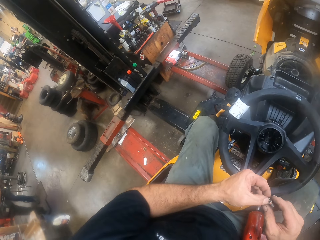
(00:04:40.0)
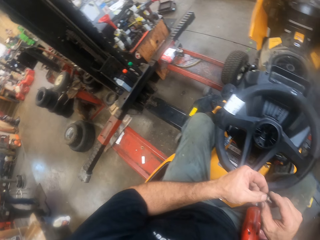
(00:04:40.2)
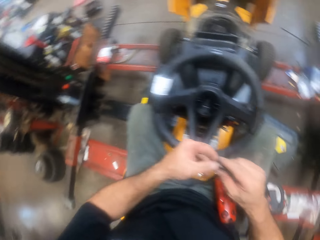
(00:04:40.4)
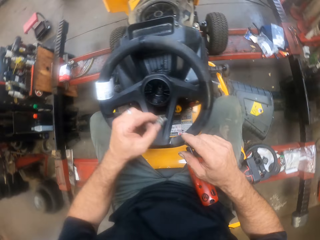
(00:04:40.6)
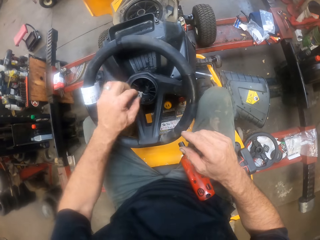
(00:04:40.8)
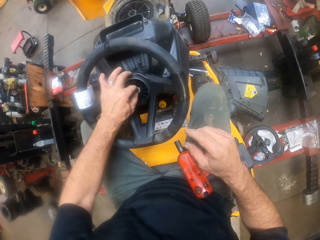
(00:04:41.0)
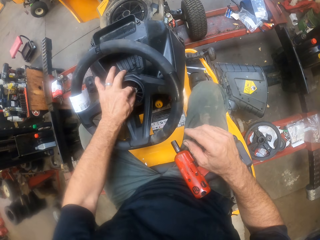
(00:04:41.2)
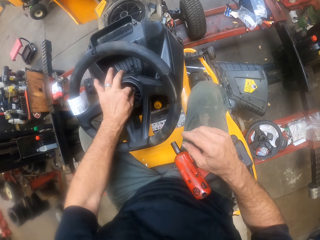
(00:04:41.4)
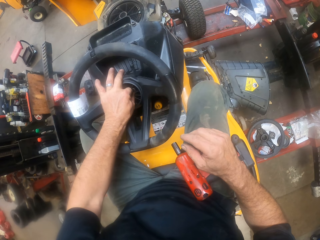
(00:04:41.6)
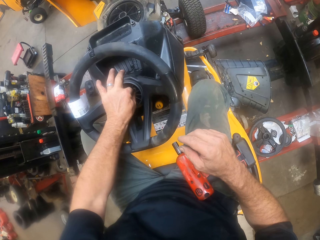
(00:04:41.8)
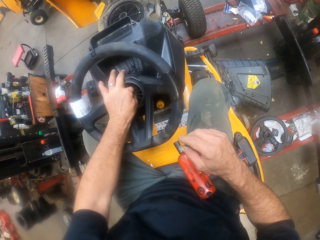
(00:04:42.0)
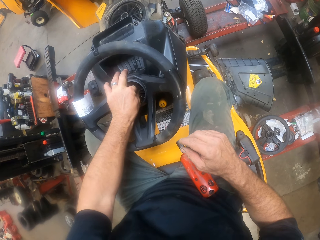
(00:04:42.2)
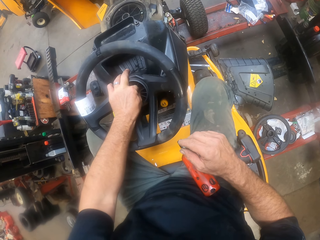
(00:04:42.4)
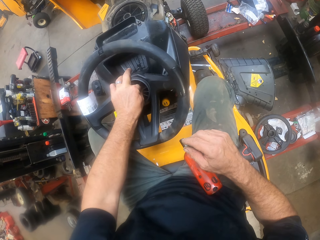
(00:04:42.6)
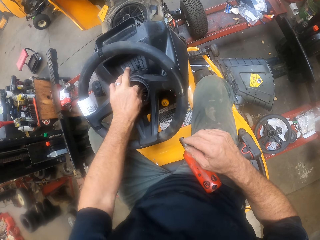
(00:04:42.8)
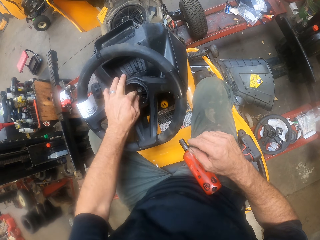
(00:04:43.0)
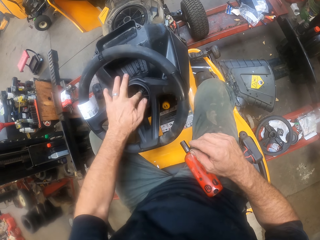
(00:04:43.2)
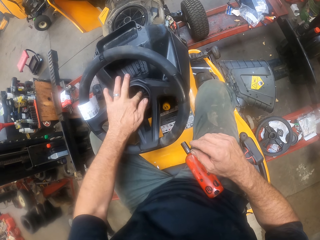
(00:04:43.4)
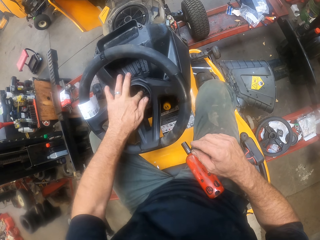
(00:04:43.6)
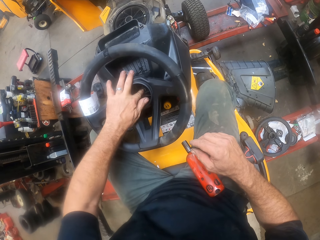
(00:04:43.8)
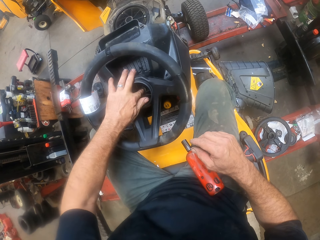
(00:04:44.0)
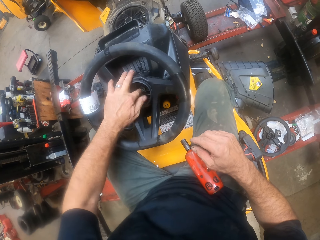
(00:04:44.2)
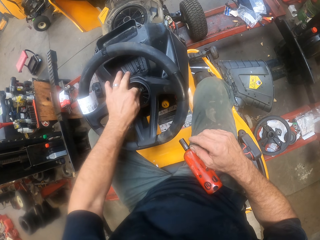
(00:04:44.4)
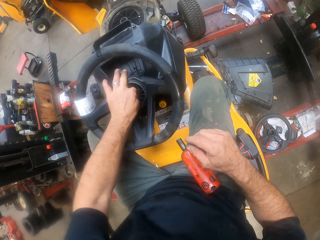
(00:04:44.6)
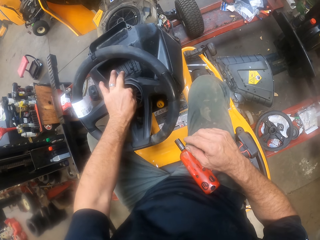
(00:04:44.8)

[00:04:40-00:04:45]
The camera wearer puts the screw in the steering. They fix the bolt on the steering wheel.

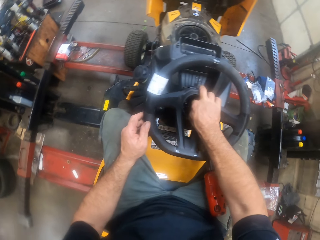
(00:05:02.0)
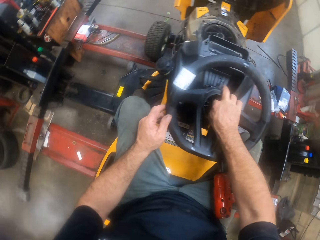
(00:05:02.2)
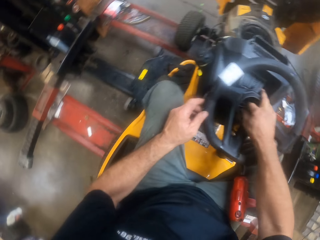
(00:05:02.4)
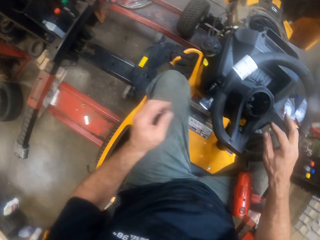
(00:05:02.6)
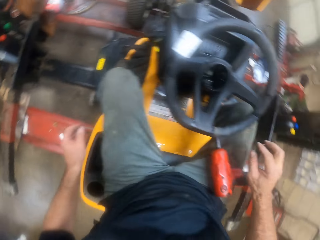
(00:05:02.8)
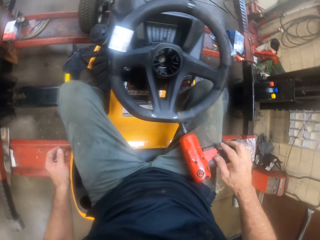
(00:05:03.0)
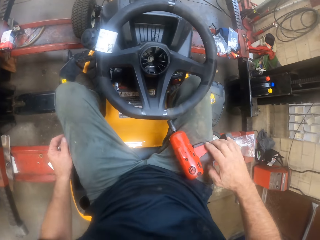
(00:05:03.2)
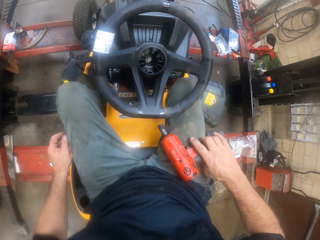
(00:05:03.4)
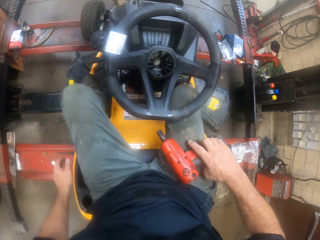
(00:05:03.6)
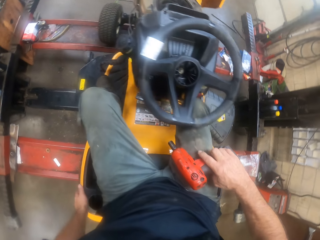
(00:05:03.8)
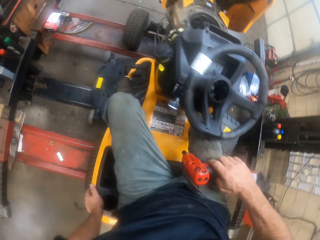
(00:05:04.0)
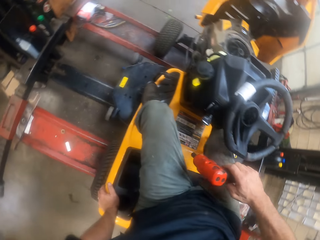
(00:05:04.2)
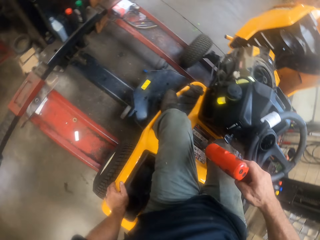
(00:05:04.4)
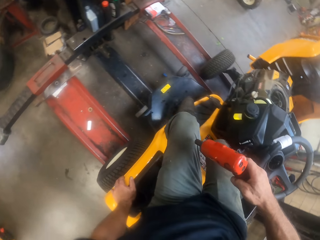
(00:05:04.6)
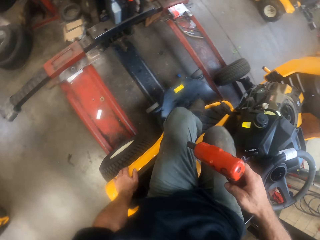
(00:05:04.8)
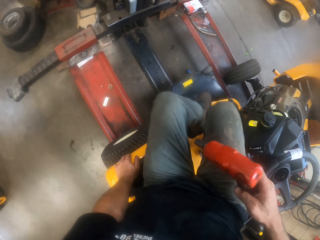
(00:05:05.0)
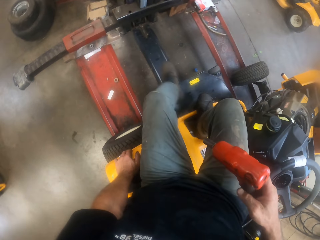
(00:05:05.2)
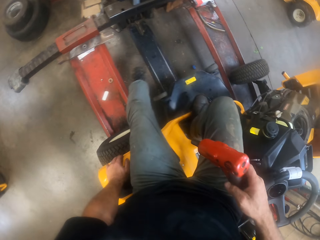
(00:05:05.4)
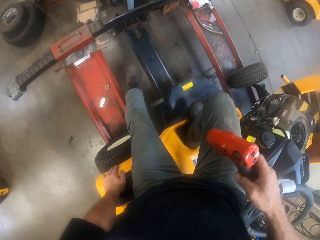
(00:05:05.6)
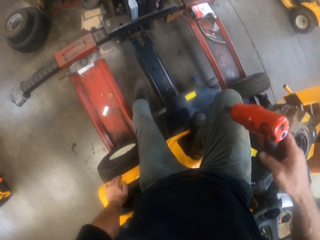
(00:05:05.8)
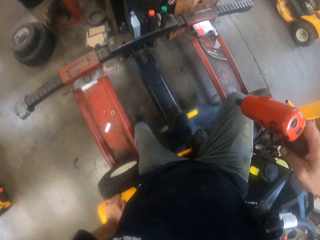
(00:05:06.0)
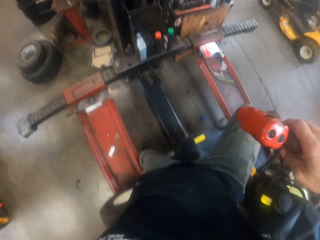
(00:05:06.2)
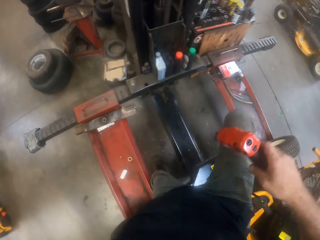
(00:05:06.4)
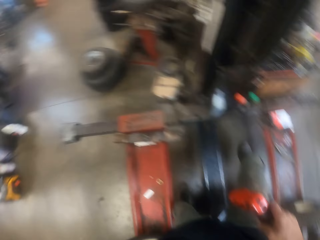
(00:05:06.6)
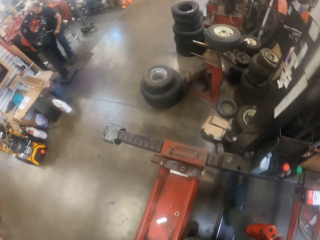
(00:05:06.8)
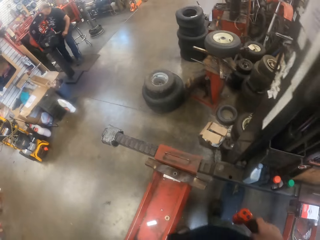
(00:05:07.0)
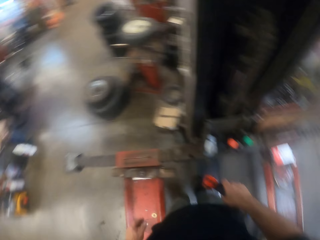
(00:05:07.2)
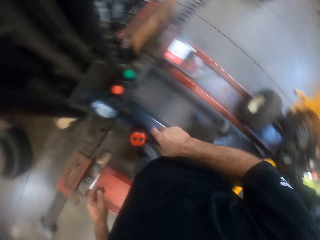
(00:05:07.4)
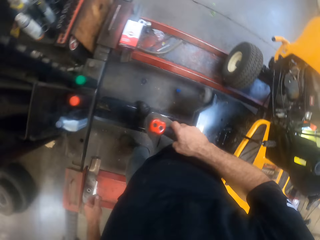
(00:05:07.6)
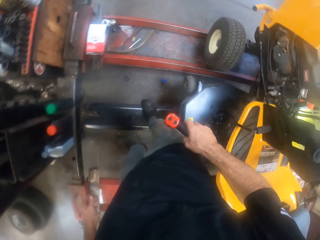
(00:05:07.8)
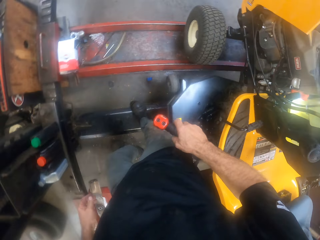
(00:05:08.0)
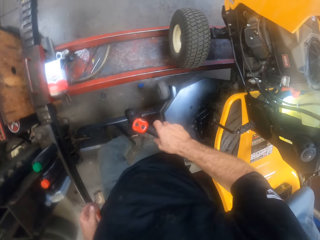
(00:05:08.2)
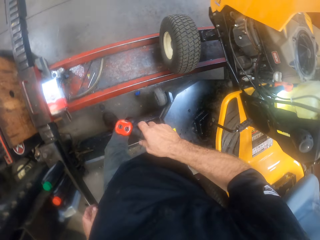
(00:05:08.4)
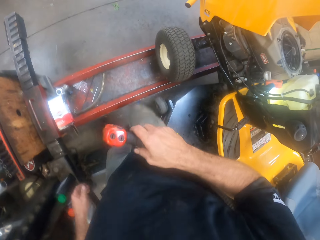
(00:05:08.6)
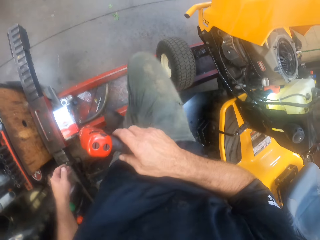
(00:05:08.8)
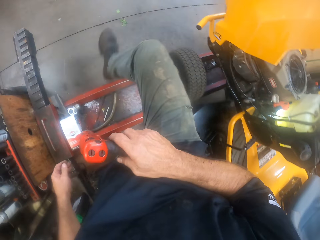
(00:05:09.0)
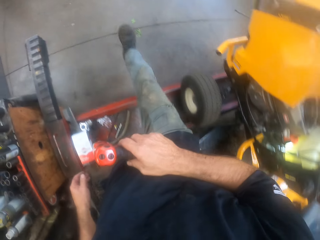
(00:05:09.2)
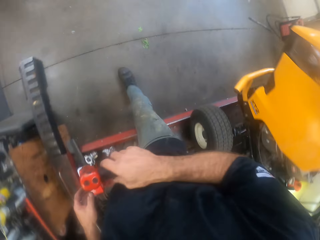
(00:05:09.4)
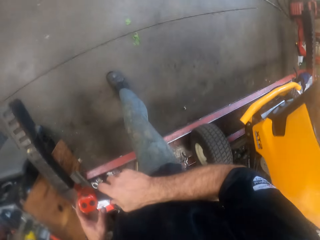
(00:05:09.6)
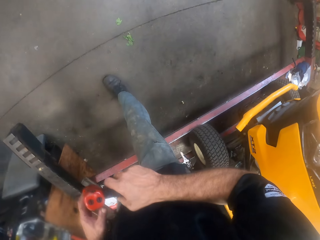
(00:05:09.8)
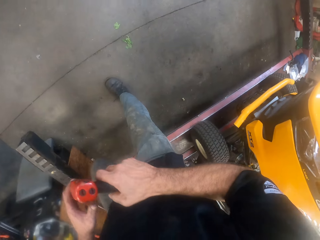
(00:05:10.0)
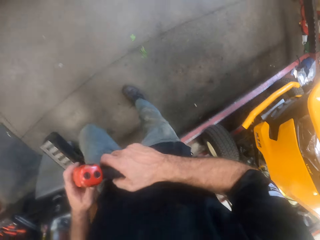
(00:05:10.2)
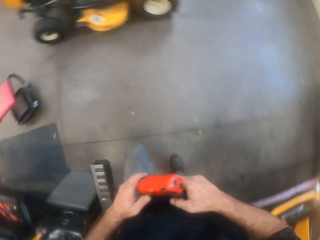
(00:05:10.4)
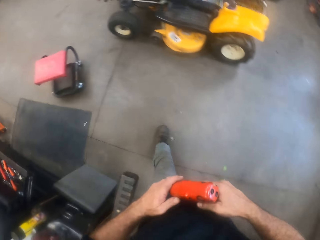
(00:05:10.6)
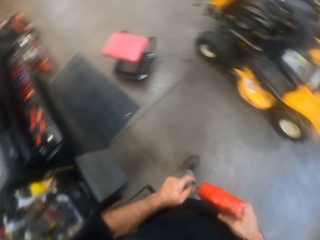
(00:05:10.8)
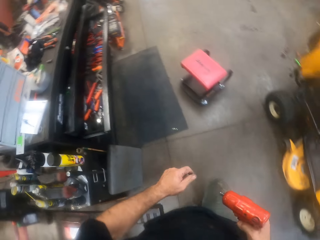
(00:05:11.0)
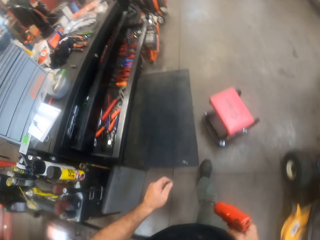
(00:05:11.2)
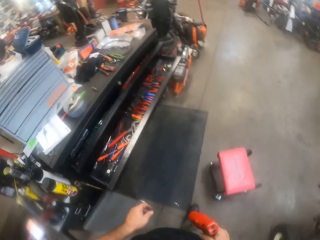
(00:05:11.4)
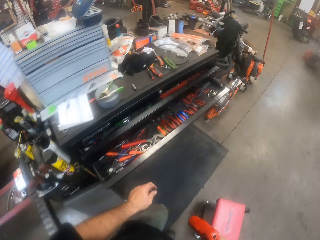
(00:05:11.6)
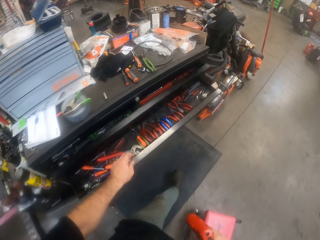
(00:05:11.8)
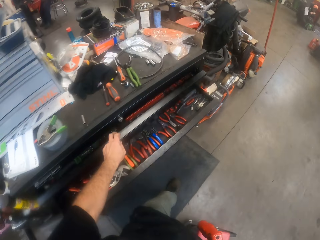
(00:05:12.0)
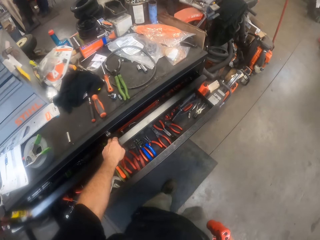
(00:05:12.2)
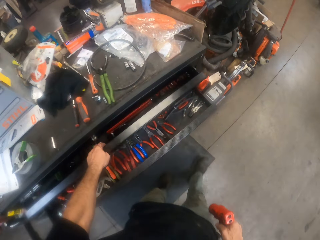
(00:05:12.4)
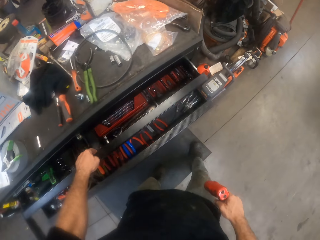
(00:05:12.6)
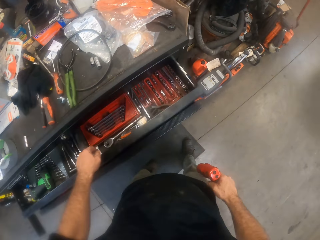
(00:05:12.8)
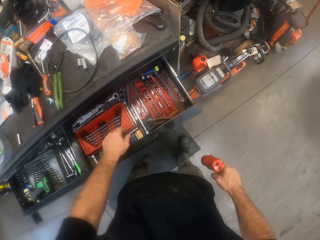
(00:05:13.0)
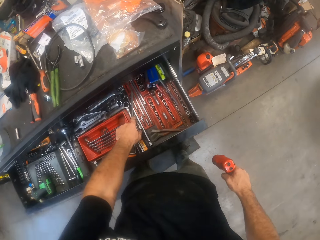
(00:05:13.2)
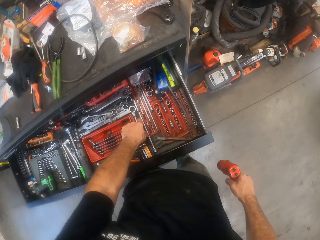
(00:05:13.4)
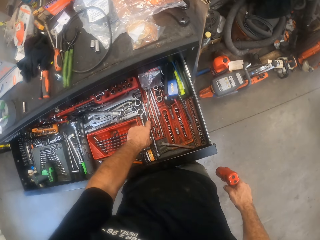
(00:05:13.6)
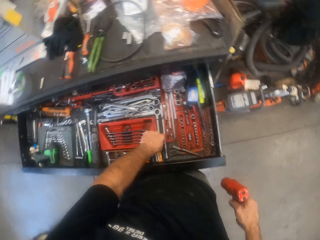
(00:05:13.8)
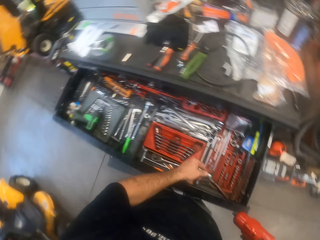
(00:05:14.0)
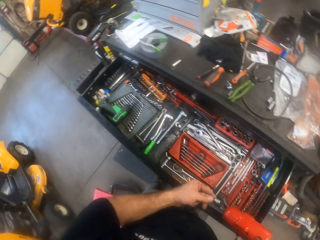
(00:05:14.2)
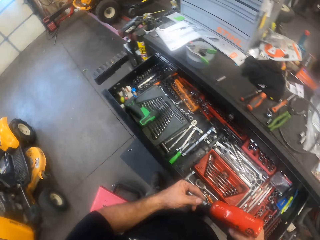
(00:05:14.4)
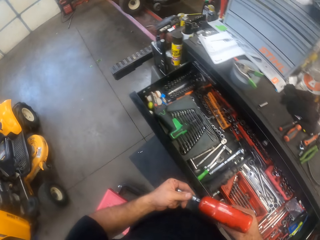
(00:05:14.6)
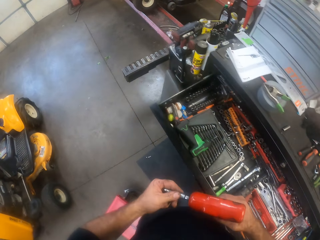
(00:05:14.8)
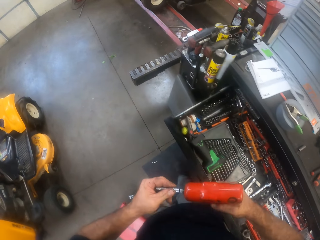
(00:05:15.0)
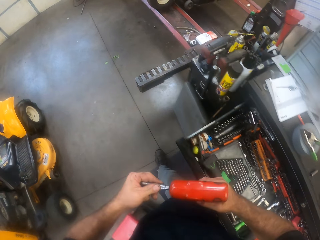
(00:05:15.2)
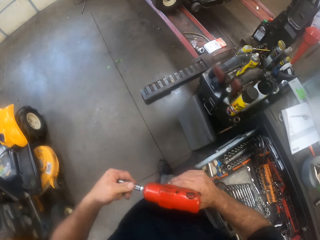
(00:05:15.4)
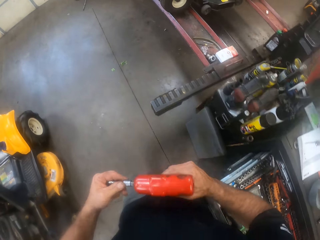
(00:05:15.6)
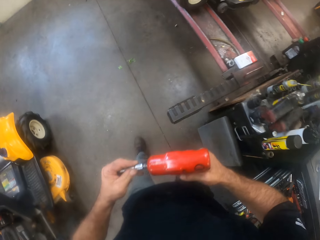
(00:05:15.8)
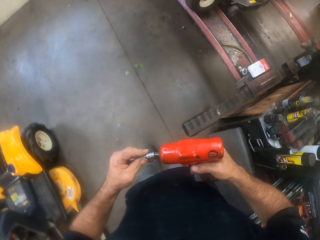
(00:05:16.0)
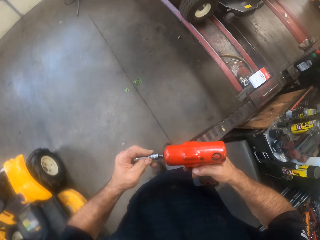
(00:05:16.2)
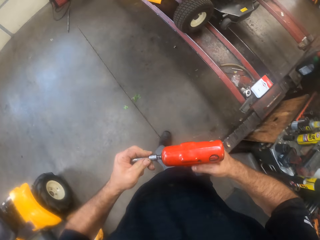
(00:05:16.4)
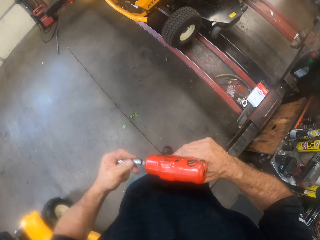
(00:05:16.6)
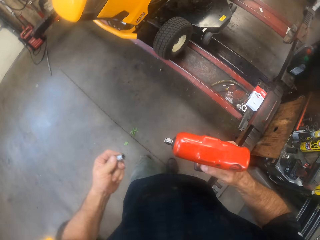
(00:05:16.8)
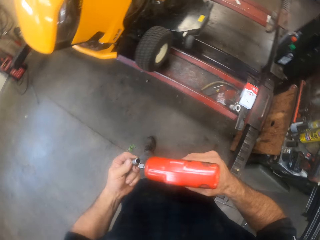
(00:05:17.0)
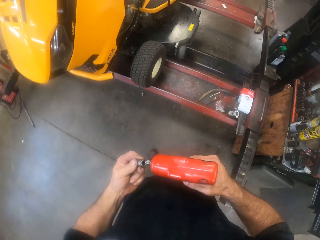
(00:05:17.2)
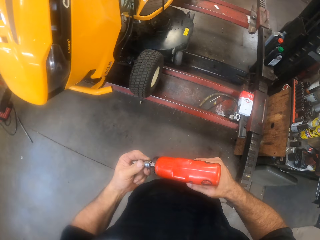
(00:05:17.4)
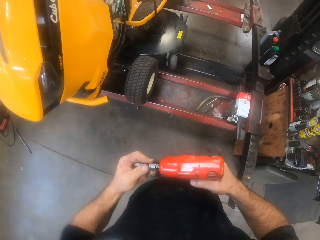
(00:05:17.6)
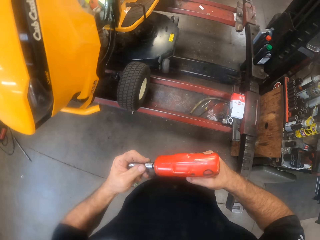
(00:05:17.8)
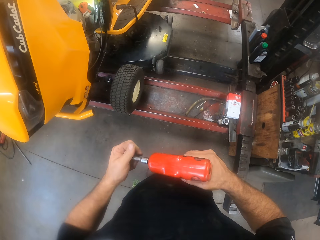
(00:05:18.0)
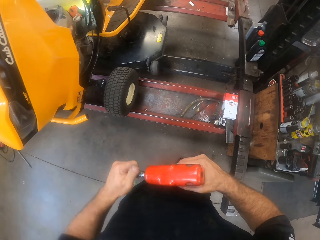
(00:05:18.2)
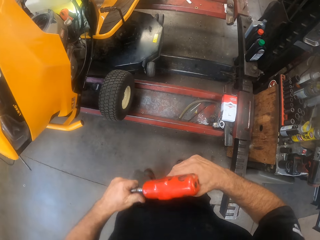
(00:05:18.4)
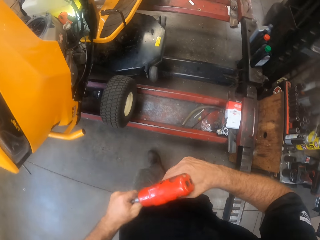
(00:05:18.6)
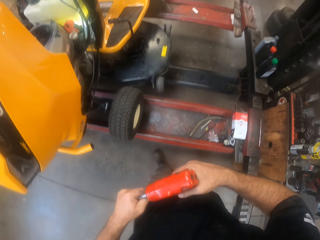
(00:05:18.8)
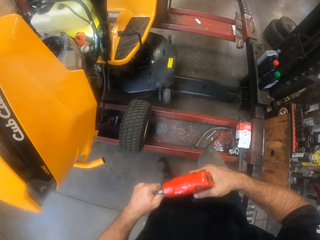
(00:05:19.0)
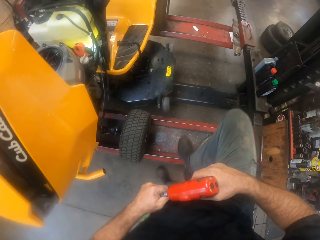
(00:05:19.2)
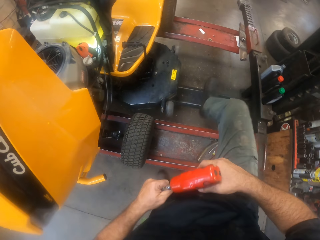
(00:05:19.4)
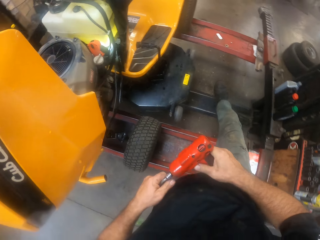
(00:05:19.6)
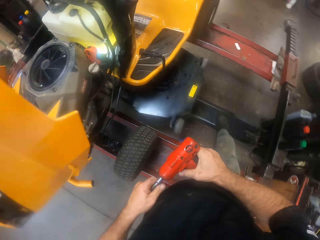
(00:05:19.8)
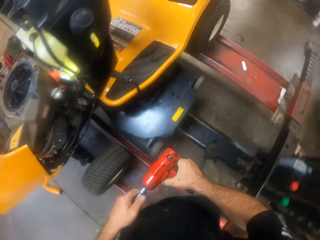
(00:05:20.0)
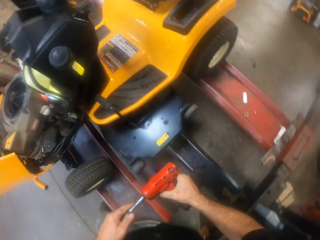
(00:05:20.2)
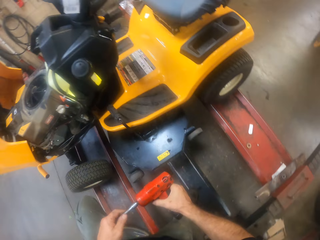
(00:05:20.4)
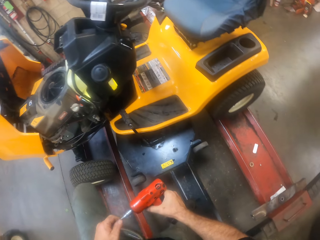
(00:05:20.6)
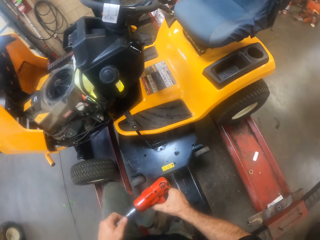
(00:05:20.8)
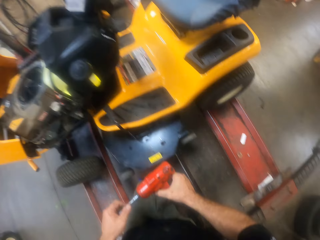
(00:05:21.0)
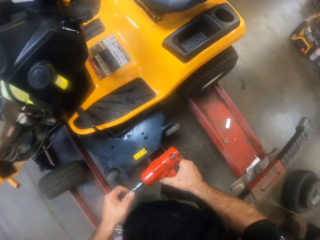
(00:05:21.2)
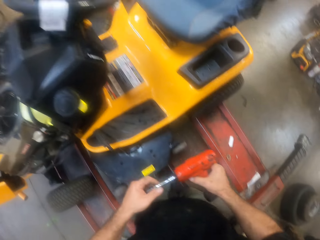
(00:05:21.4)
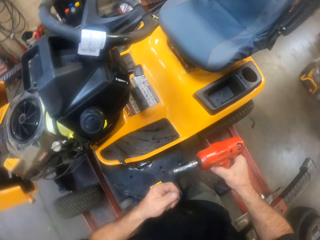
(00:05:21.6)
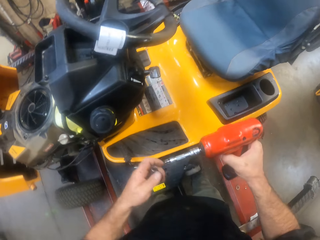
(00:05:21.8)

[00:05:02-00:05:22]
The camera wearer picks up a drill machine or drilling machine from his lap. He gets down from the tractor. He stands up. He walks in the workshop. He opens the shelf. He takes a screw or drill bit from the drawer. He walks around. He fixes the screw into the drilling machine.
